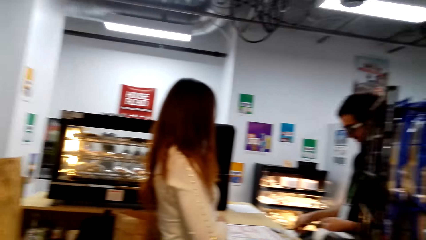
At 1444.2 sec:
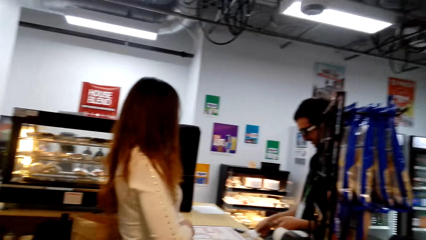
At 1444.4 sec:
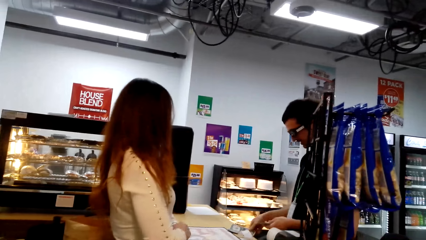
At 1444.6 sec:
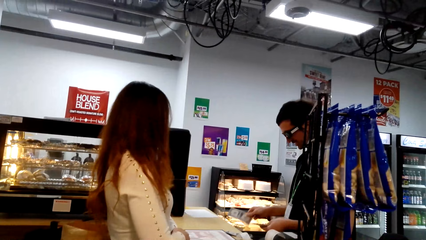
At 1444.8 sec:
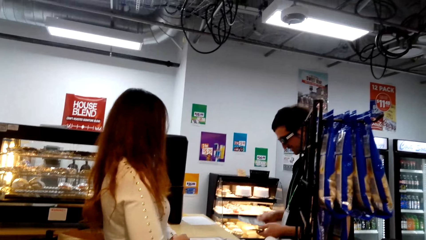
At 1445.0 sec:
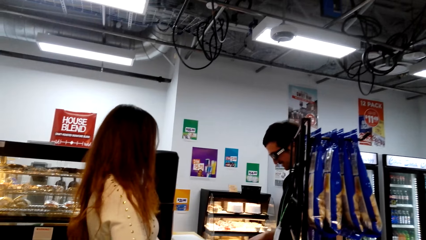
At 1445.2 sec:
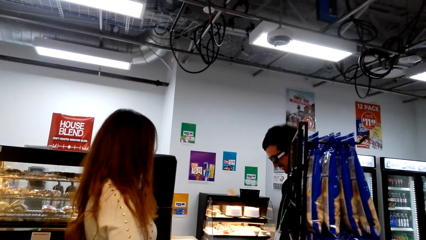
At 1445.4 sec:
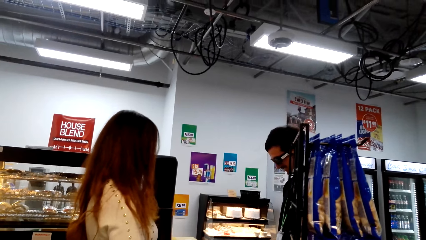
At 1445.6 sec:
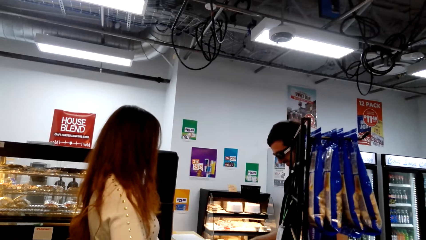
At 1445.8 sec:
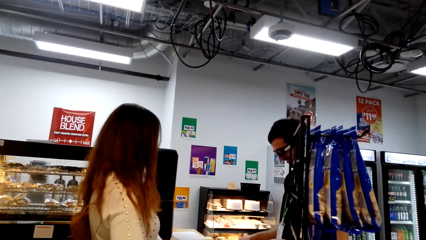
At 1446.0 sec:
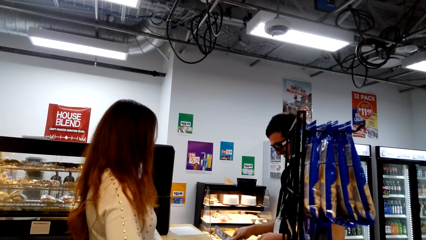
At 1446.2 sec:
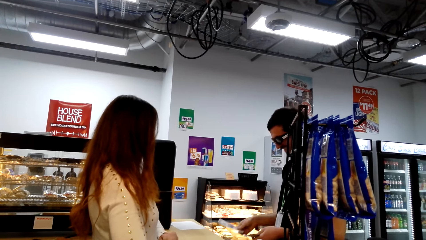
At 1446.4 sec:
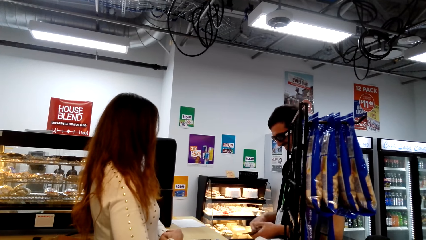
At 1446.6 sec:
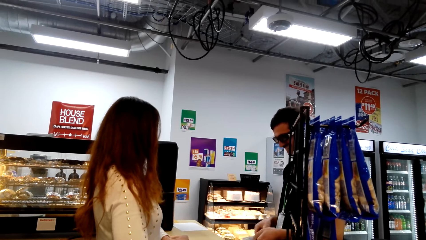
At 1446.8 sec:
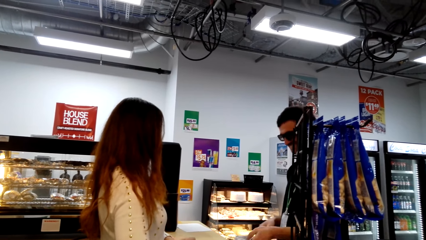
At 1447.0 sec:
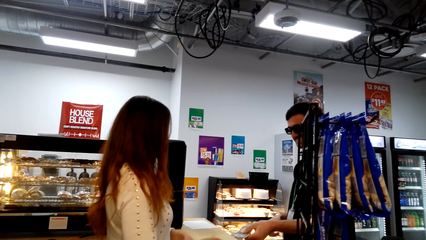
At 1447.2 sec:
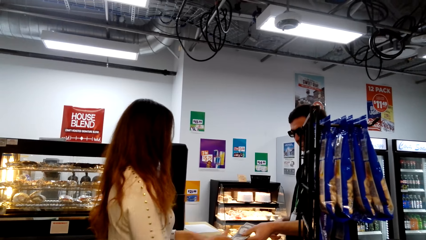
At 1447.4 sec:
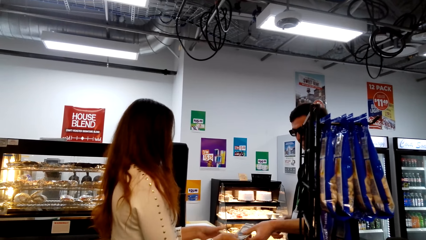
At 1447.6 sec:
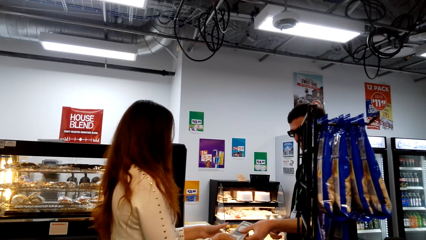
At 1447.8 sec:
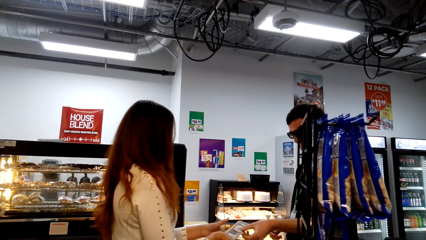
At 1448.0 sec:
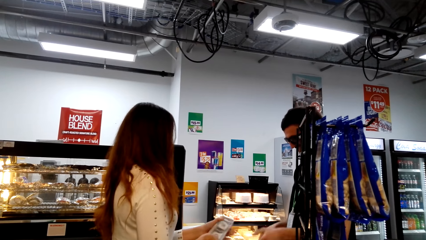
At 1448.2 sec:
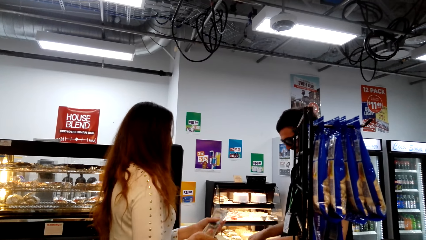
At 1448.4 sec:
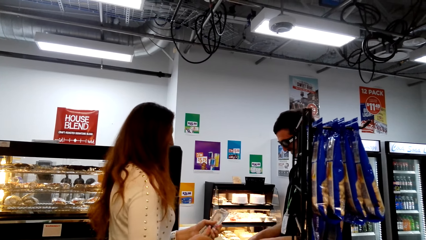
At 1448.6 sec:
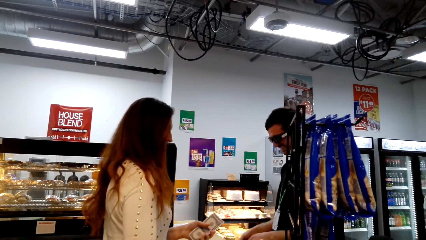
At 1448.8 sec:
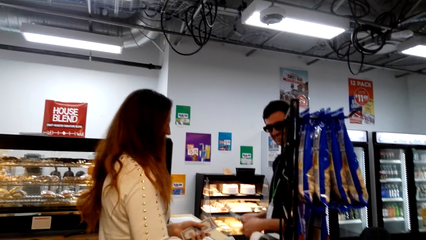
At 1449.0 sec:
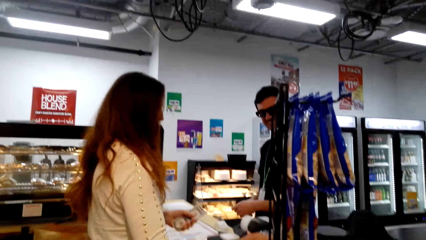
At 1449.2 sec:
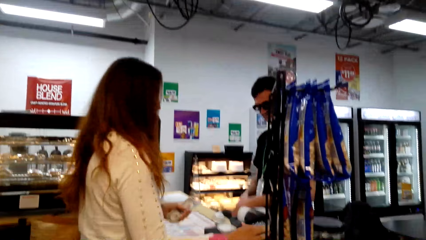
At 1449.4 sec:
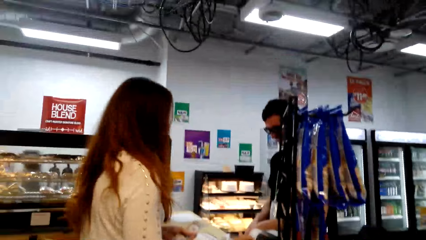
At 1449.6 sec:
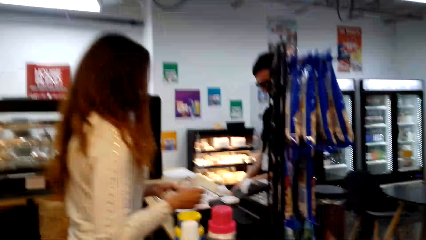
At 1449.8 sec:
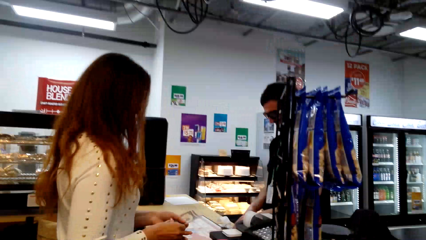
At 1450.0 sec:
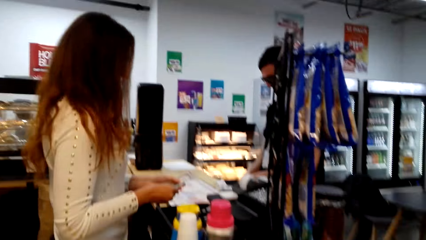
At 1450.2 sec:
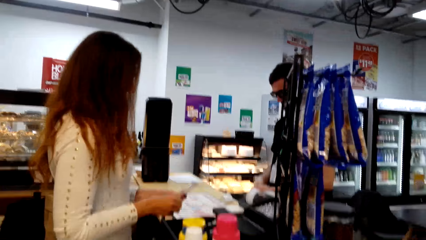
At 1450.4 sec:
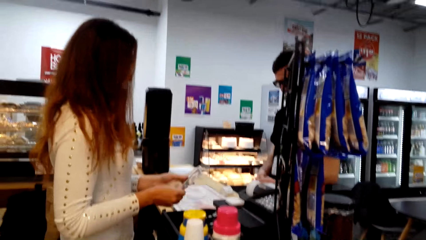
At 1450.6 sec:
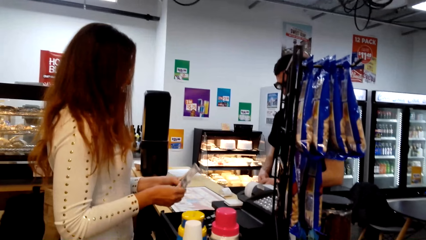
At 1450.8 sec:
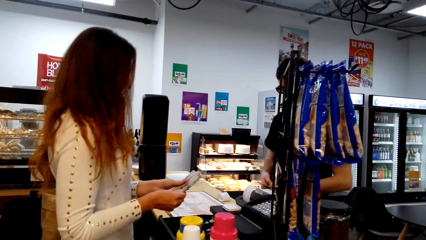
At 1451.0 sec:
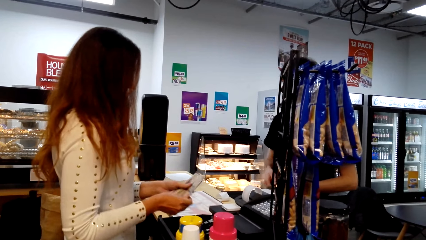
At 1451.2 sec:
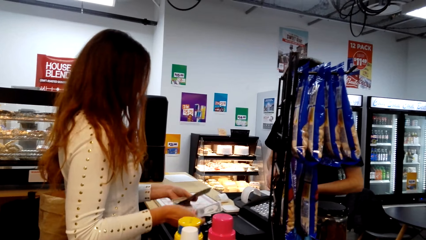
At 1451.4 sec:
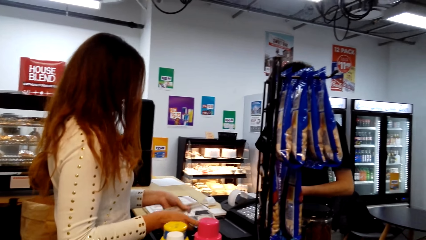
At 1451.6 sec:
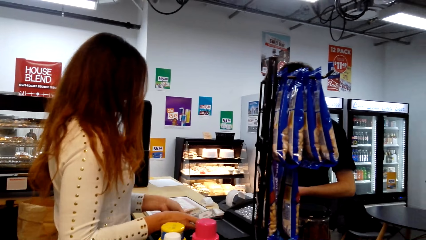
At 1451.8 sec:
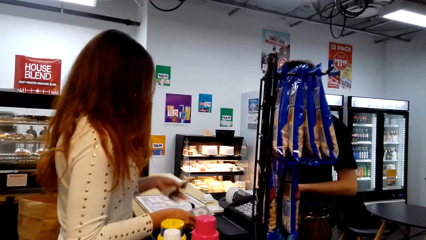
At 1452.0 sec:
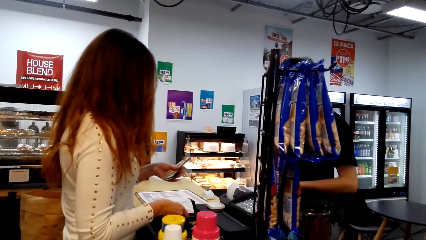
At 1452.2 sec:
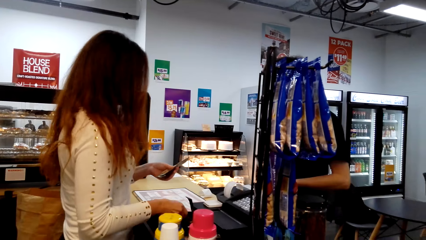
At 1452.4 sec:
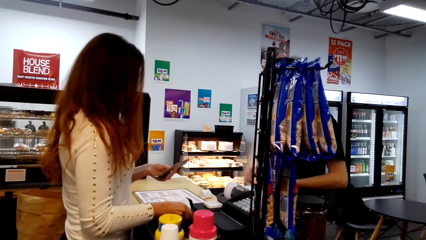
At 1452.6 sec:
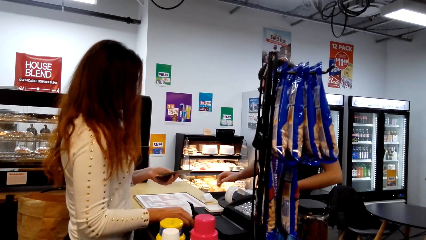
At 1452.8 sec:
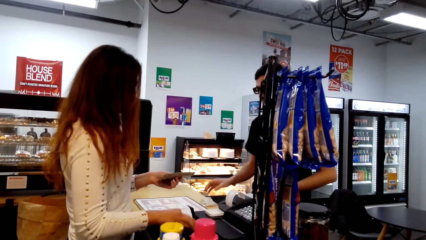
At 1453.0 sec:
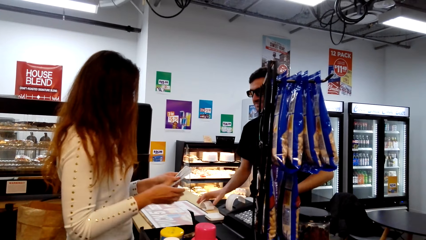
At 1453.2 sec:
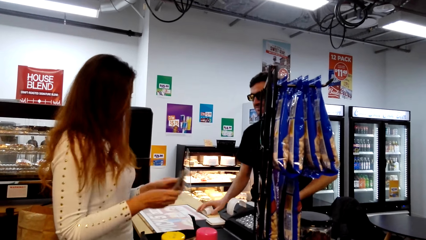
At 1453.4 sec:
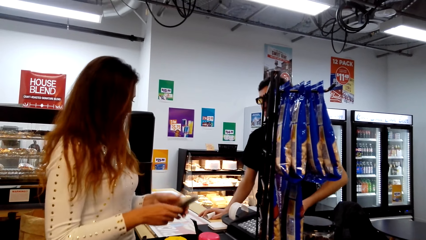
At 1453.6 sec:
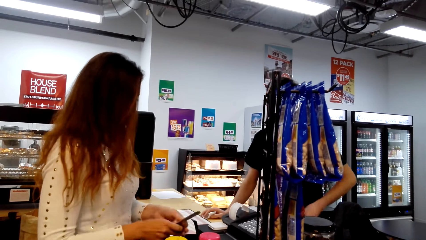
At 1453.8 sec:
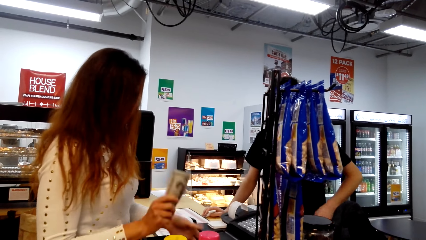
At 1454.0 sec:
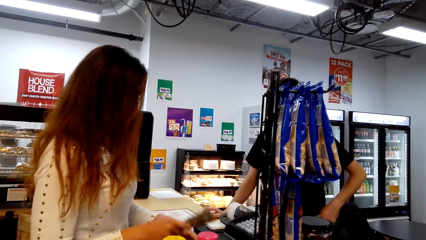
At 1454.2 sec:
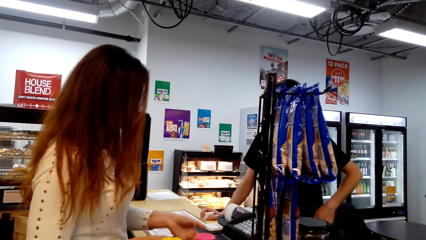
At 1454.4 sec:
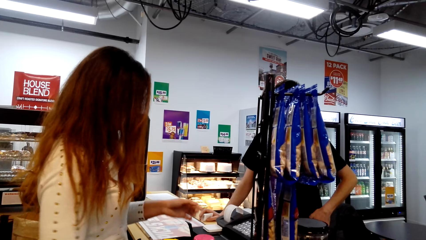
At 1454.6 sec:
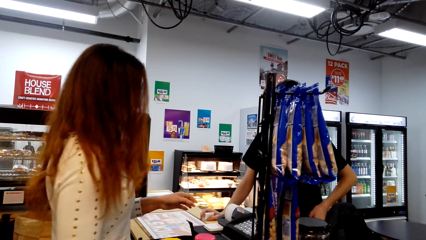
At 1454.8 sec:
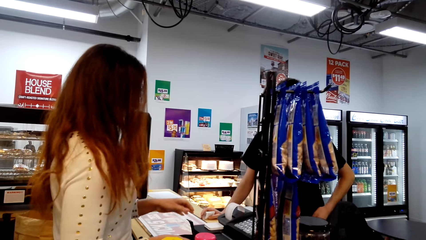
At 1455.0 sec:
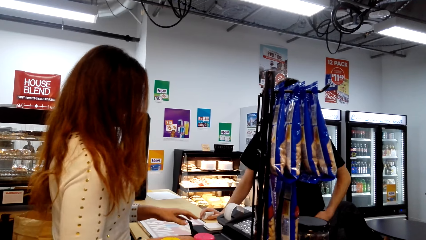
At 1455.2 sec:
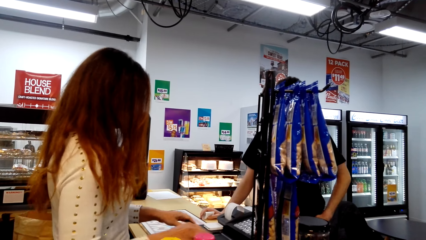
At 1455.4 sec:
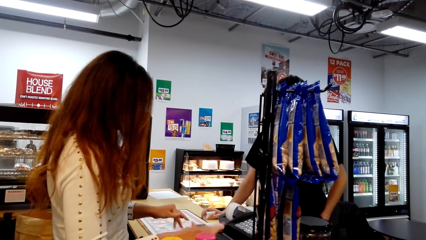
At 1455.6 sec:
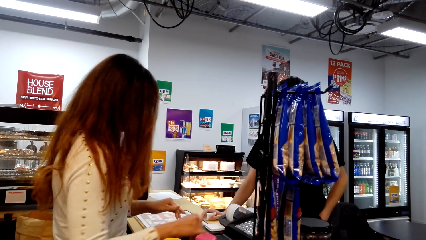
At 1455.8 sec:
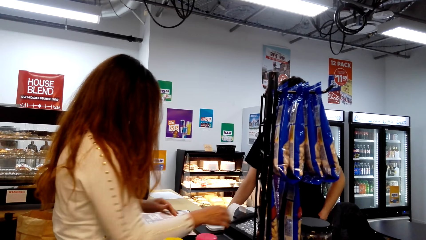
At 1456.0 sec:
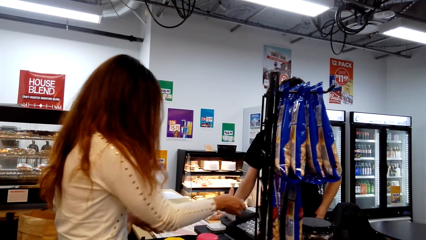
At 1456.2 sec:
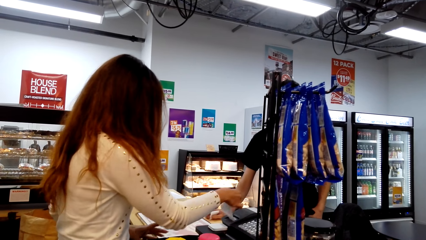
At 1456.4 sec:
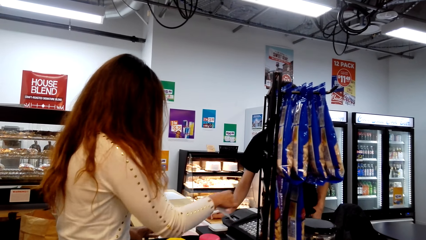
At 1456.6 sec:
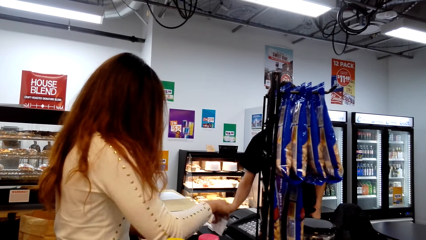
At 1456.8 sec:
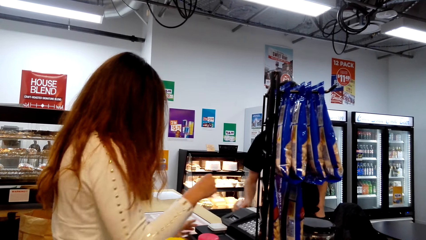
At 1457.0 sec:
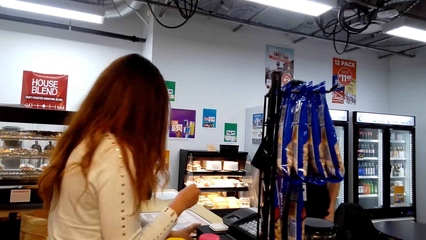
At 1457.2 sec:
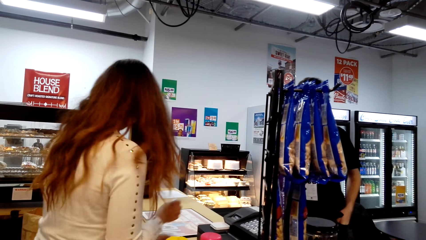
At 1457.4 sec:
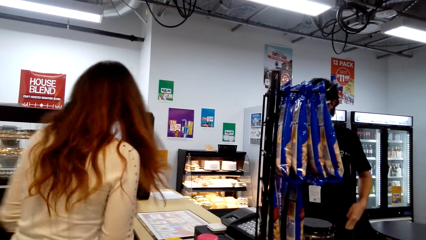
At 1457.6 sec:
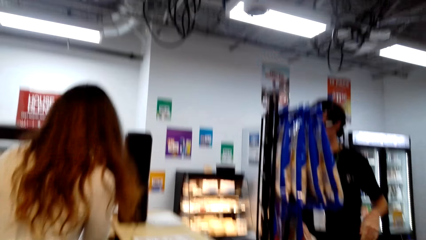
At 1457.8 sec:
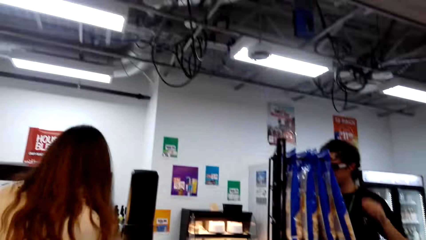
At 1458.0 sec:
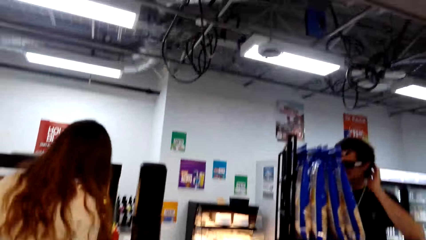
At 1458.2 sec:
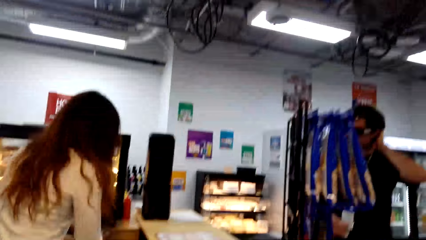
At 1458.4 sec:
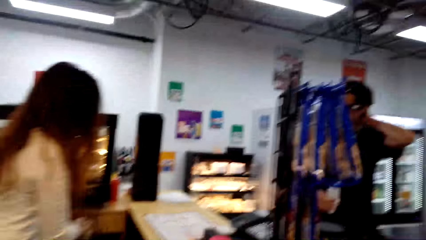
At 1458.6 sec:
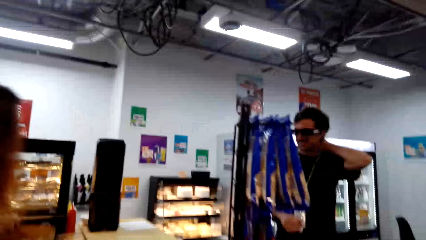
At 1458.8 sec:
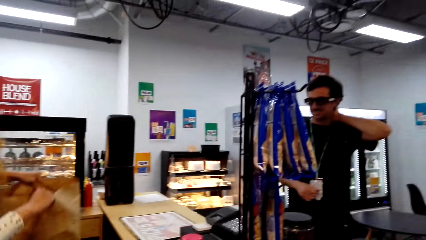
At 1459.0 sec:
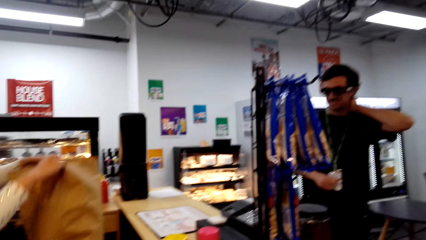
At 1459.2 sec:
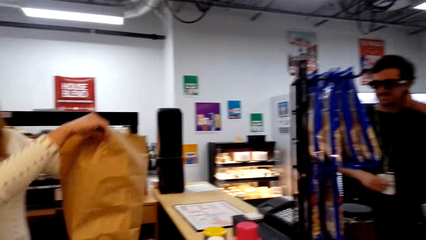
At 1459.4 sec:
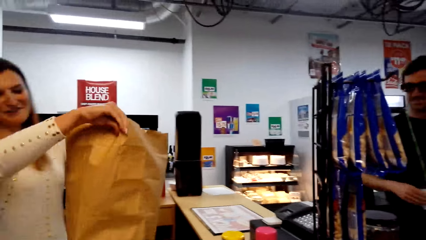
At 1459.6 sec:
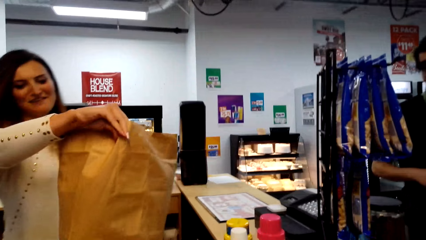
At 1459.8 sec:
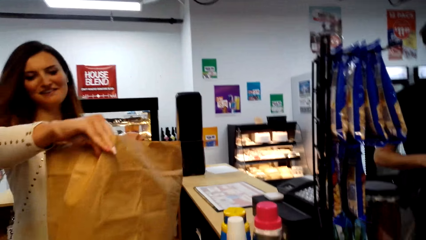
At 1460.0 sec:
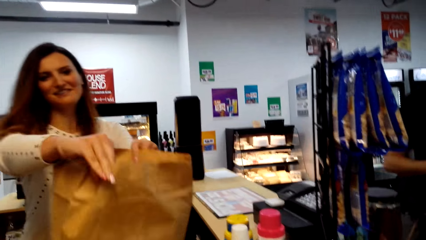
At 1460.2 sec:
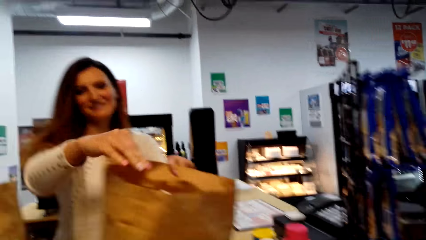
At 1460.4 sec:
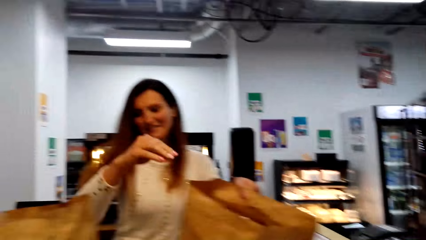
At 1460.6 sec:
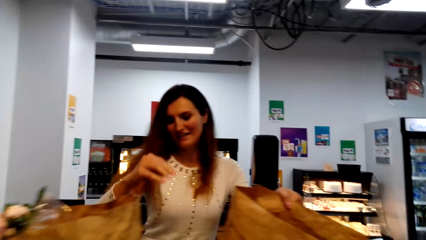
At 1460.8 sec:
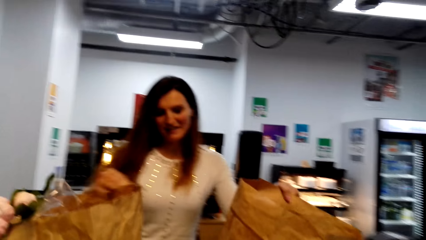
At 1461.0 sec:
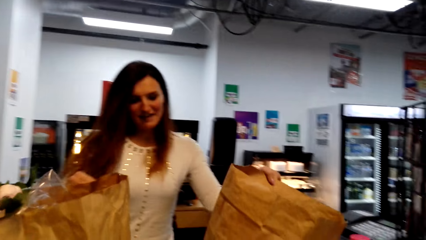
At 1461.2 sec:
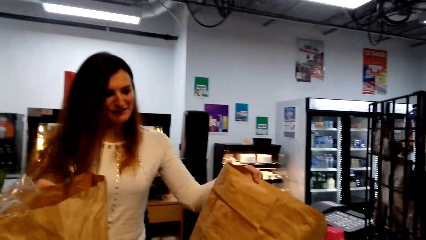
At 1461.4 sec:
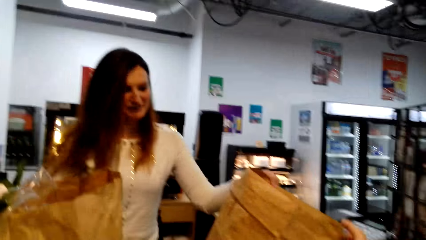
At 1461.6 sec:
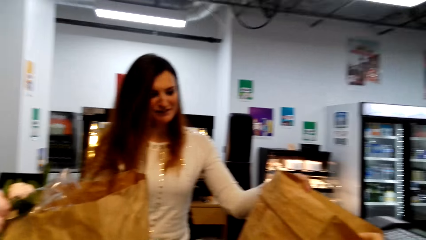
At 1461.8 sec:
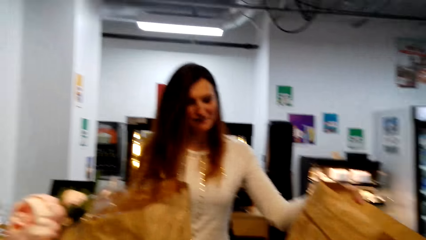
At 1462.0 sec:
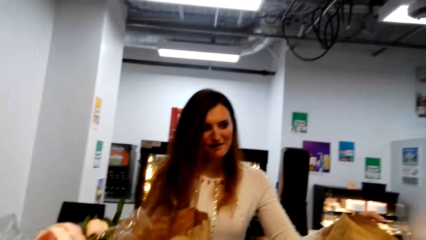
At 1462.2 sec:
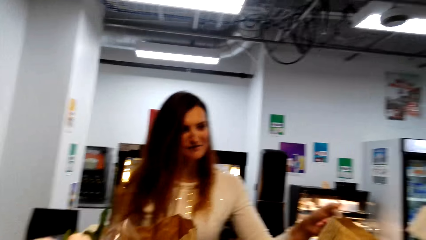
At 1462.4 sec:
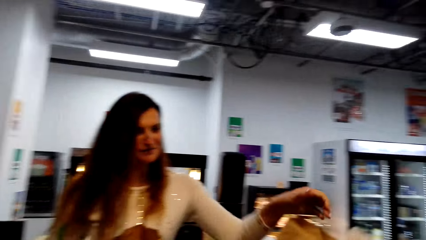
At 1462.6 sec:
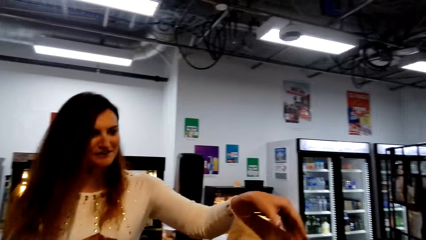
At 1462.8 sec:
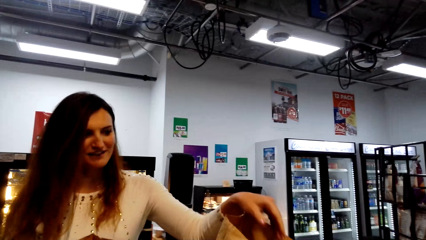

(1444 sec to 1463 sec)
A man gives money to a lady. The lady counts the money. The lady places the money in the point of sale drawer. The lady picks up the receipt. The lady picks up the shopping bag. The lady gives the shopping bag to the camera wearer.
